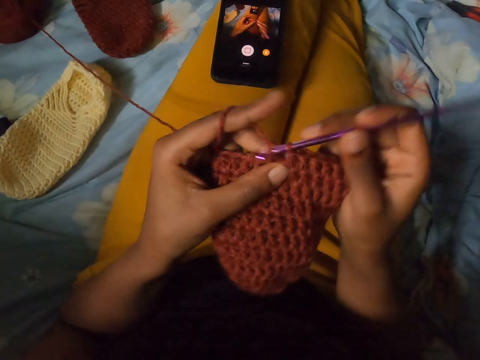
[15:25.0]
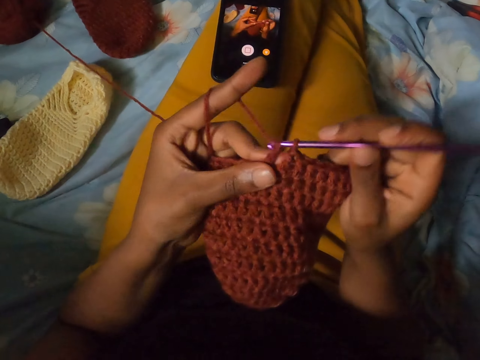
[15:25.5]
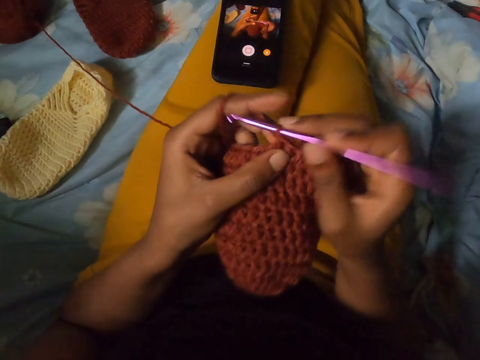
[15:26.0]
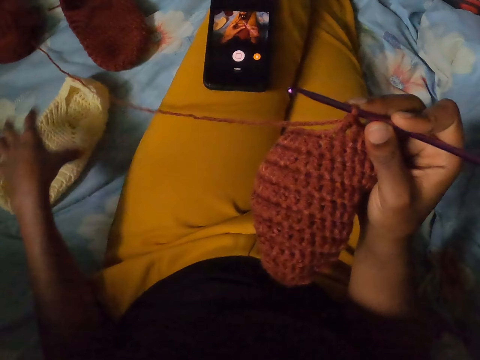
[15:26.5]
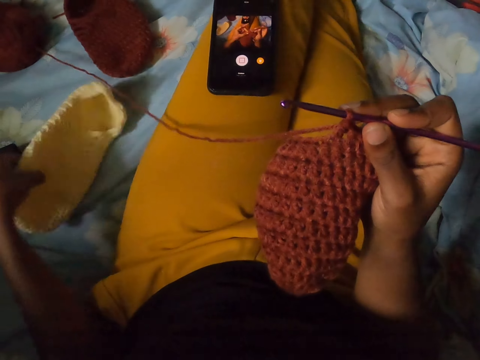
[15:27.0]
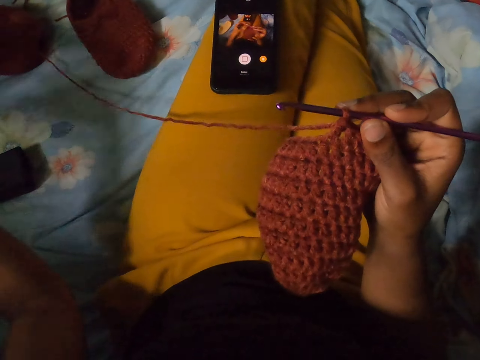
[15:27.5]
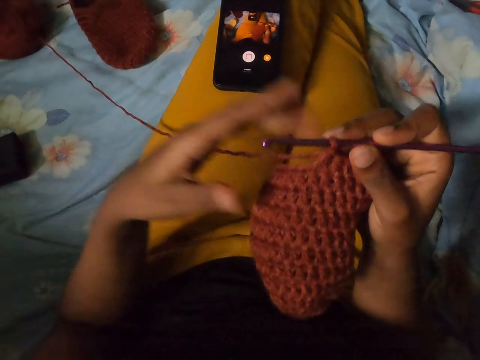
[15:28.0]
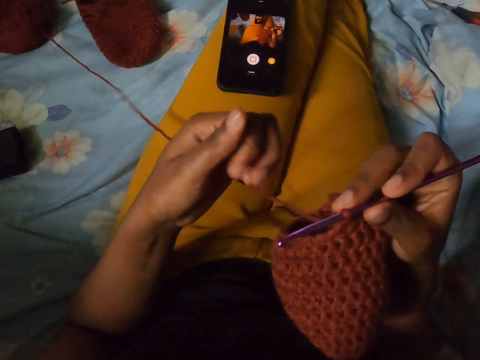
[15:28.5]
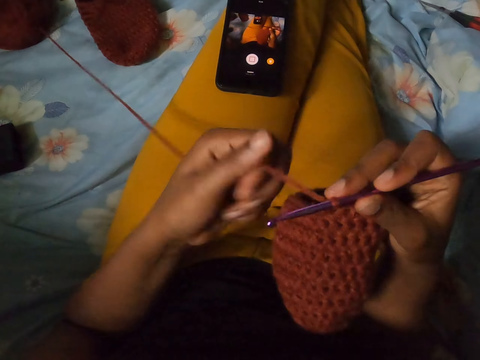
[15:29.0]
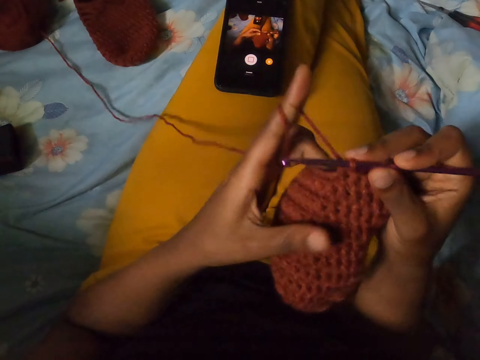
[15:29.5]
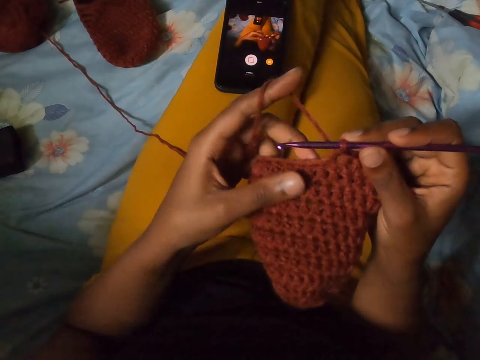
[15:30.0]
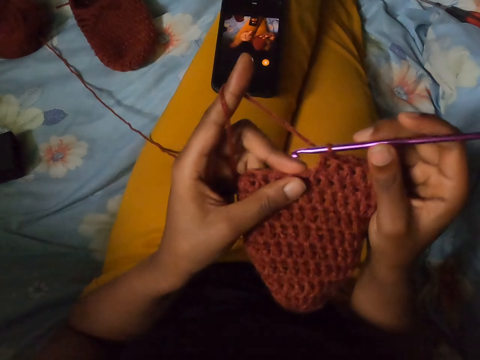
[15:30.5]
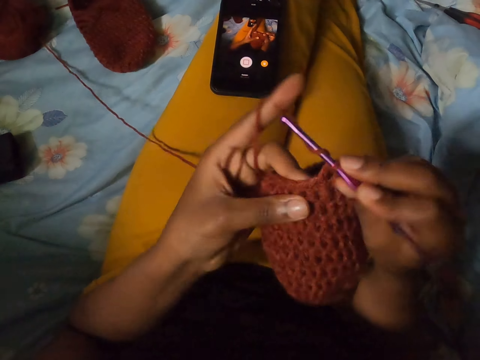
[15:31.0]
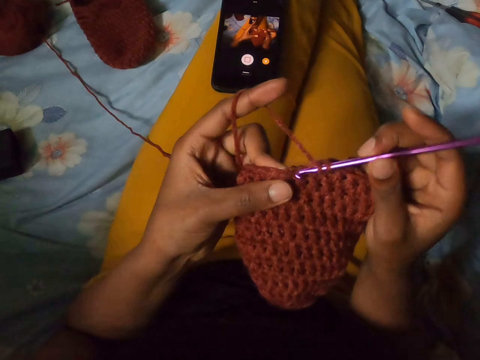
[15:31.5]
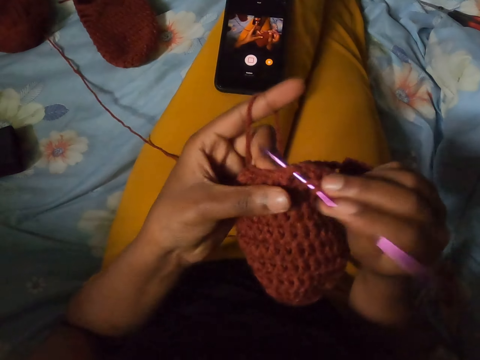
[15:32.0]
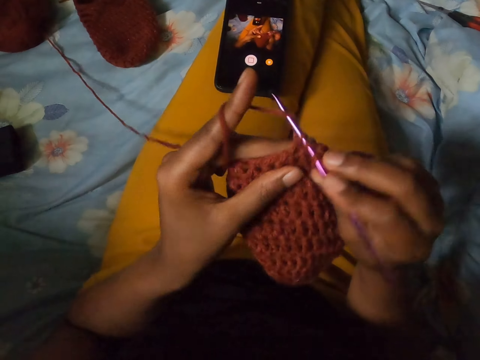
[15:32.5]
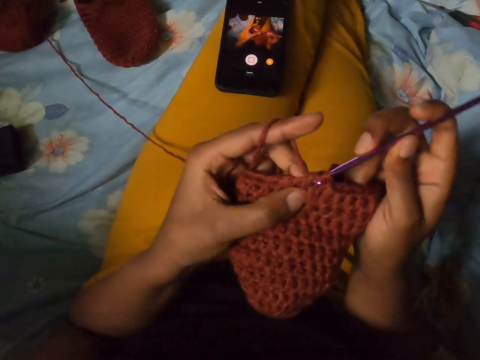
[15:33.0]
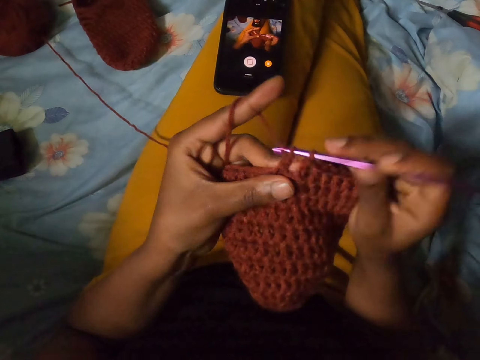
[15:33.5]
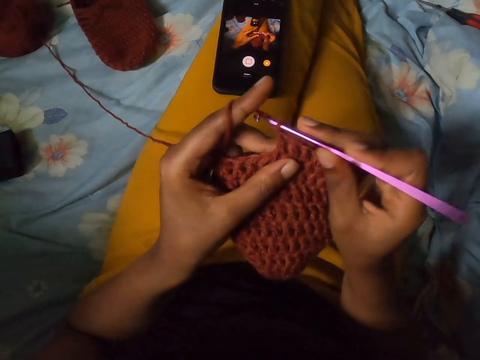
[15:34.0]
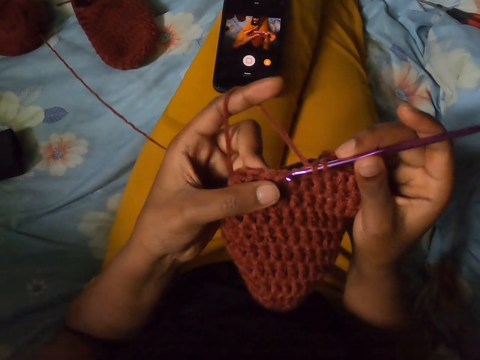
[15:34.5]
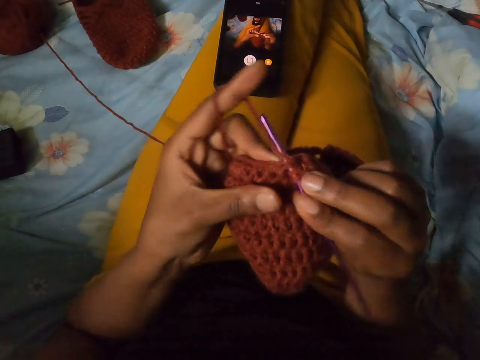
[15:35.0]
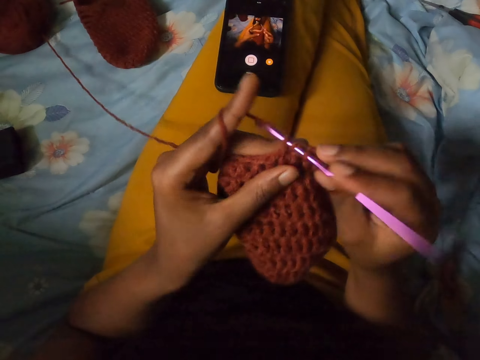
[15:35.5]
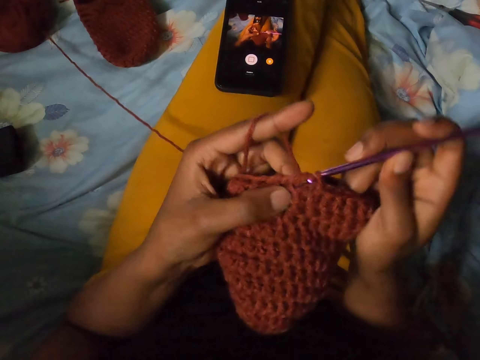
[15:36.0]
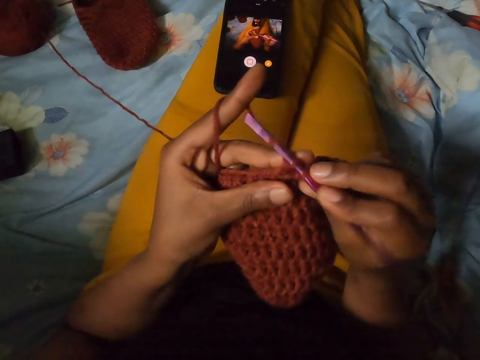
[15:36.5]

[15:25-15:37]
The camera wearer holds the crocheted yarn with her right hand. She picks up a yellow crocheted yarn on the bed with her left hand. She moves another sewed cloth. She throws the crocheted yarn on the bed with her left hand. She adjusts the yarn from the crocheted yarn with her left hand. She wraps the yarn around her left hand. She sews with a needle. She crochets the yarn in her left hand with the crochet hook in her right hand.

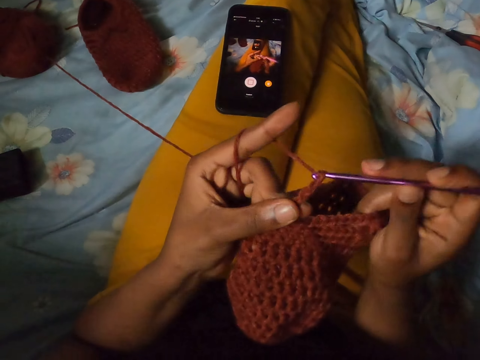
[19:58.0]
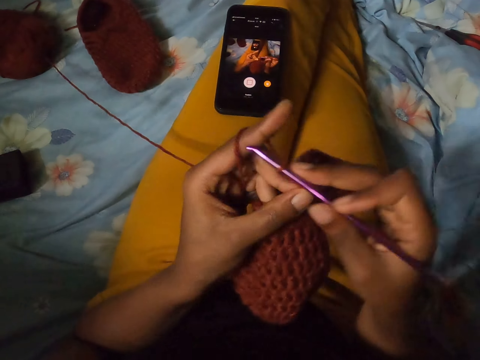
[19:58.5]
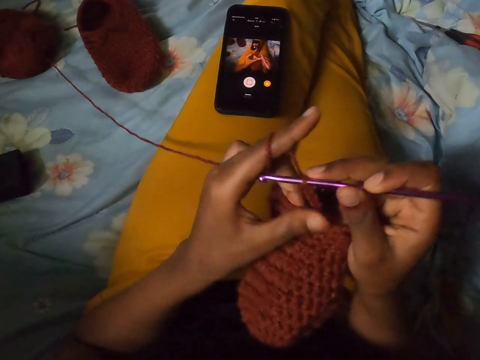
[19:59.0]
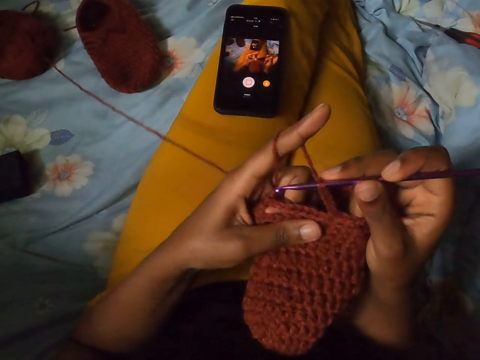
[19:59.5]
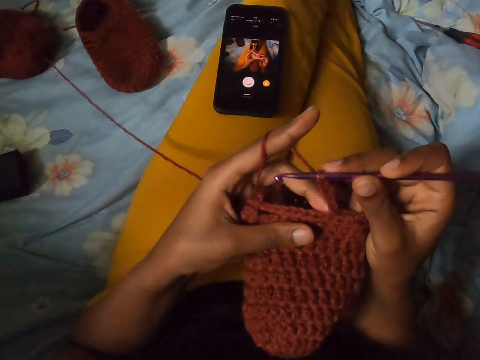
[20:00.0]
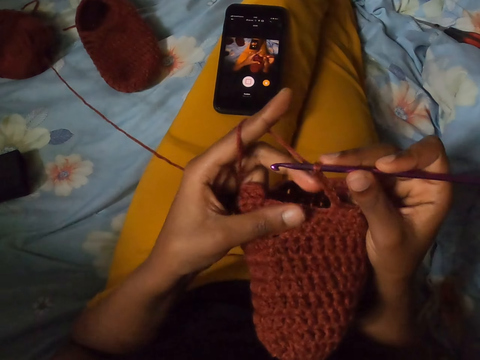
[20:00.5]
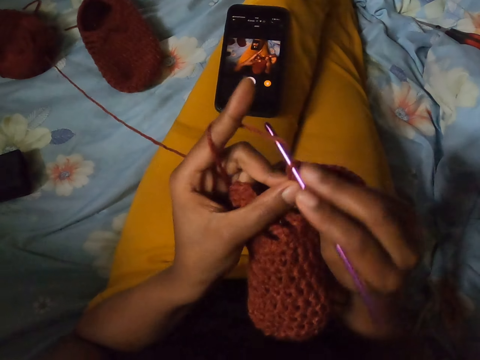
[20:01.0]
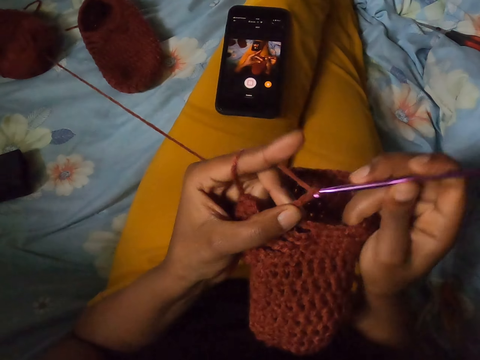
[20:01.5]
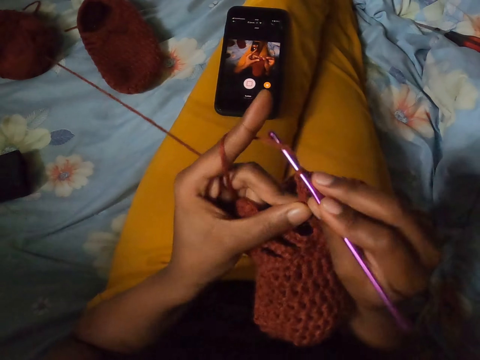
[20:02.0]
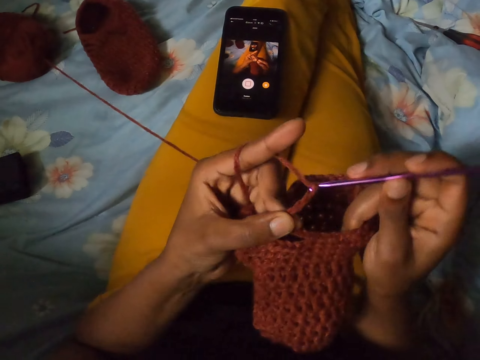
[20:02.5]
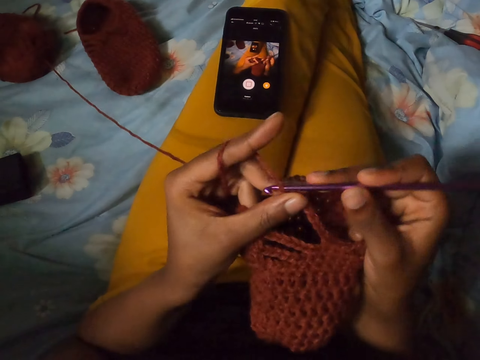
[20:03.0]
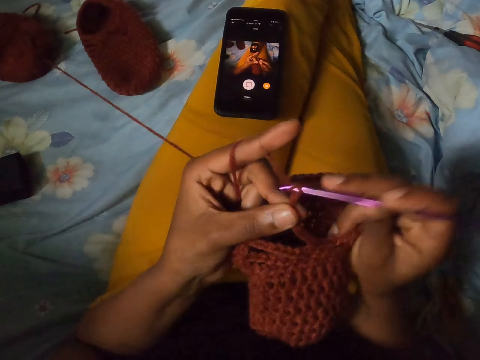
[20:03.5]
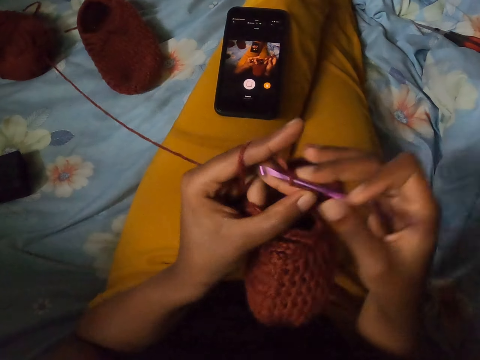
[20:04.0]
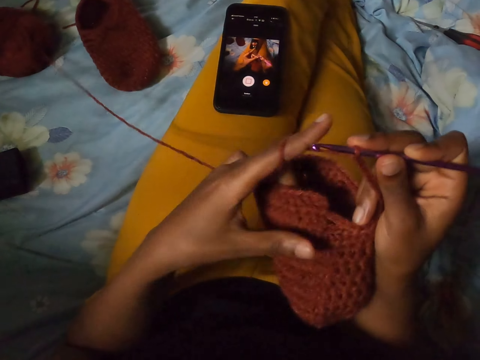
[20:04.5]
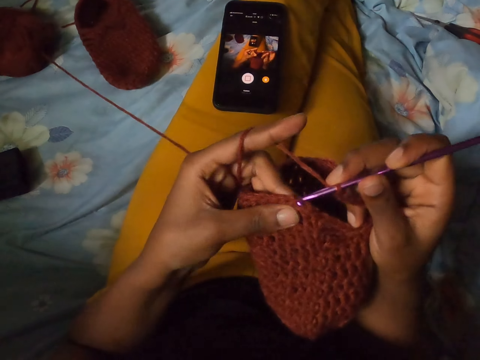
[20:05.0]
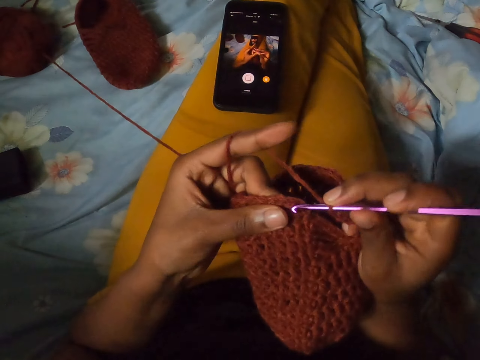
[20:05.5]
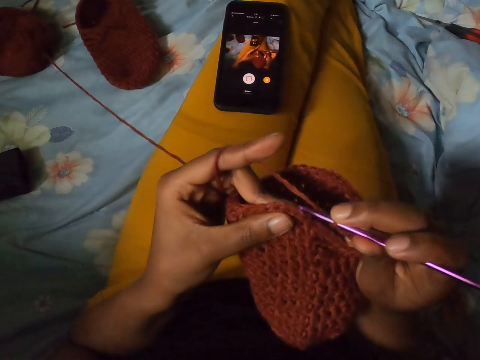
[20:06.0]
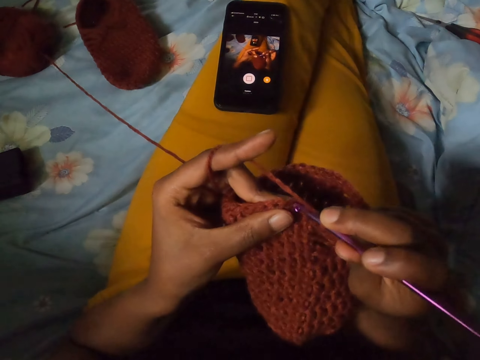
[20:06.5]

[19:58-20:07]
The camera wearer adjusts the yarn with her left hand. She knits the yarn with a crochet.

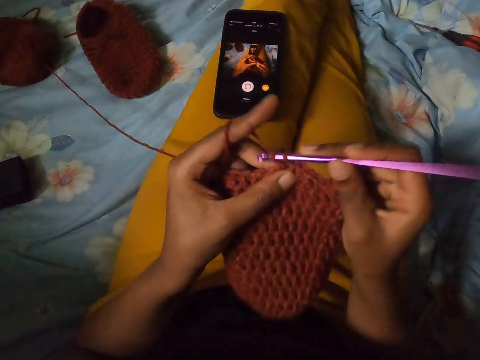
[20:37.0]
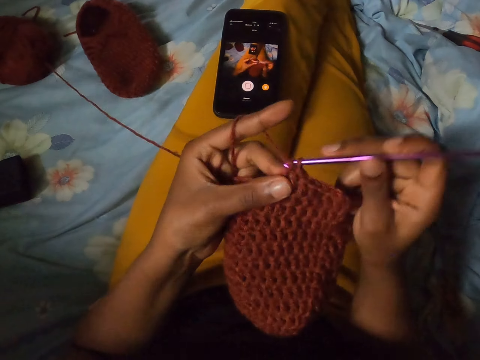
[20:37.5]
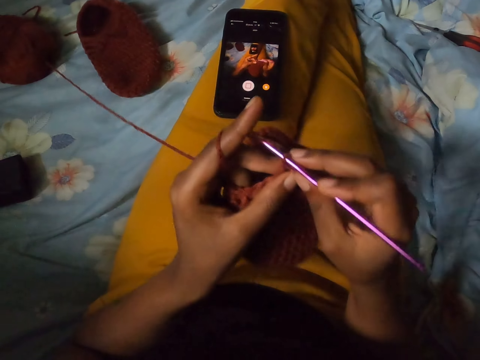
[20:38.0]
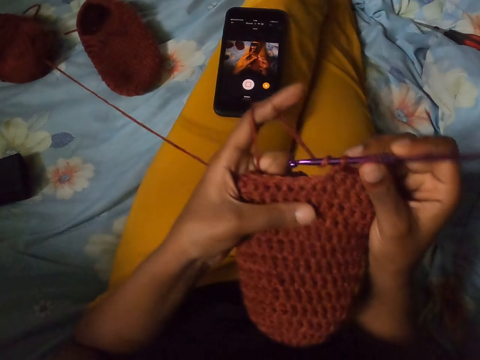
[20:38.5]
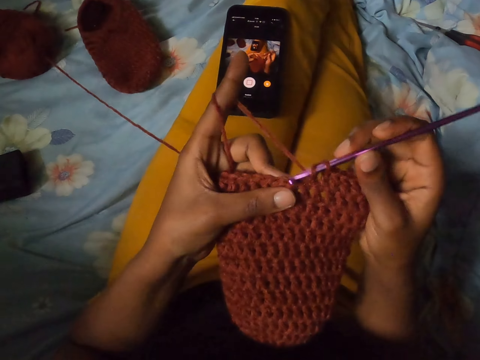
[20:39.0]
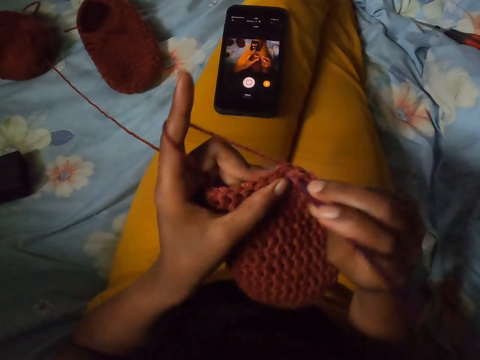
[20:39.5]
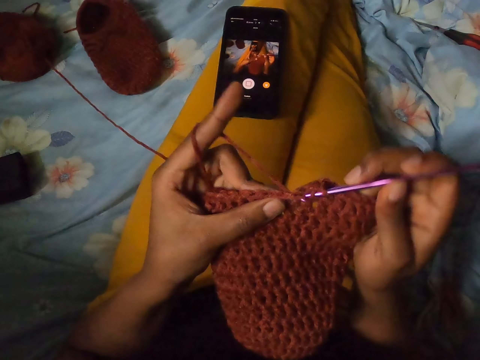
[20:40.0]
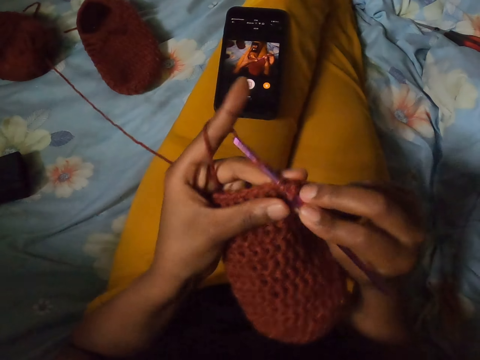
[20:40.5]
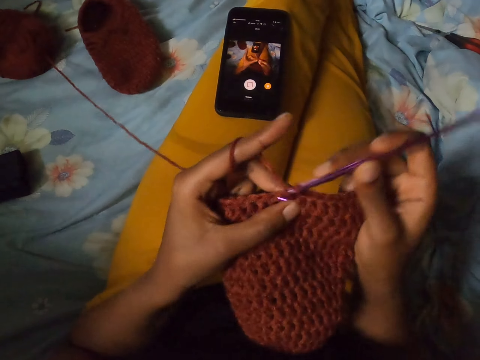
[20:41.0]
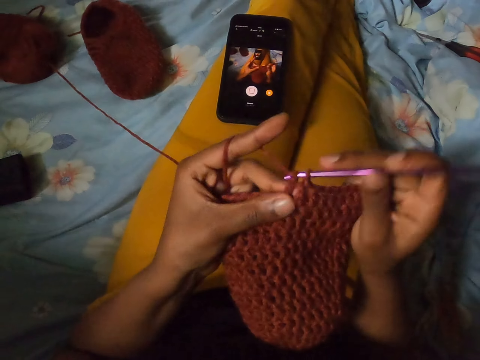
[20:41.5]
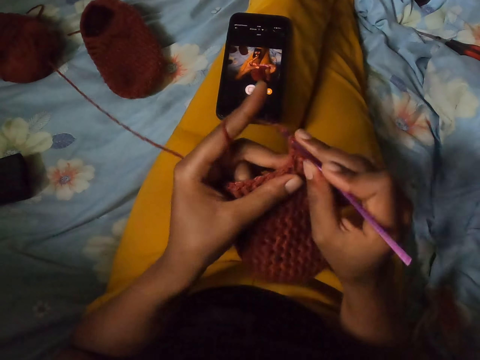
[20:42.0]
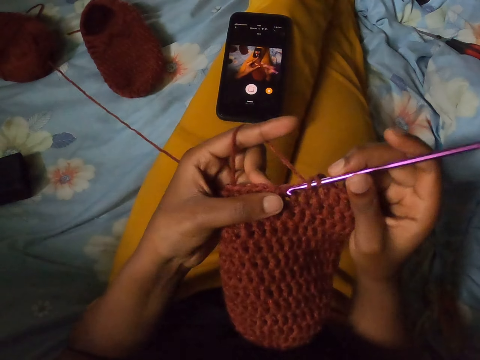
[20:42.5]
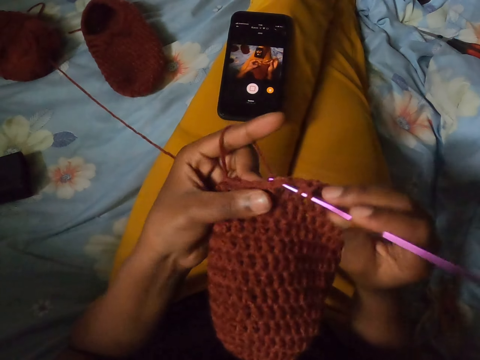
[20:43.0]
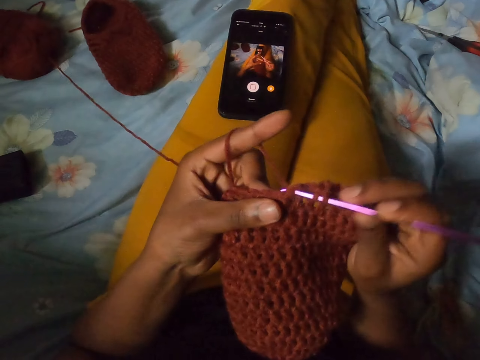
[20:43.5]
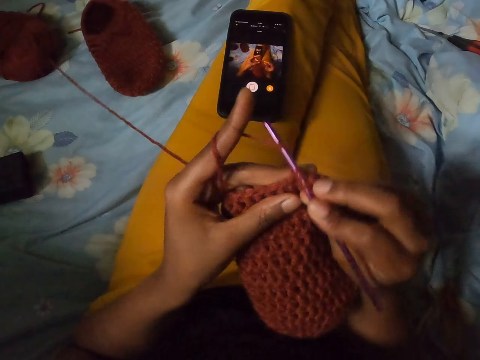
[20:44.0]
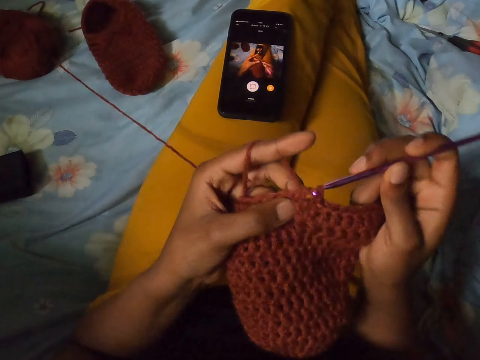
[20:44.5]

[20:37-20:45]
The camera wearer adjusts the yarn with her left hand. She knits the yarn with a crochet.
